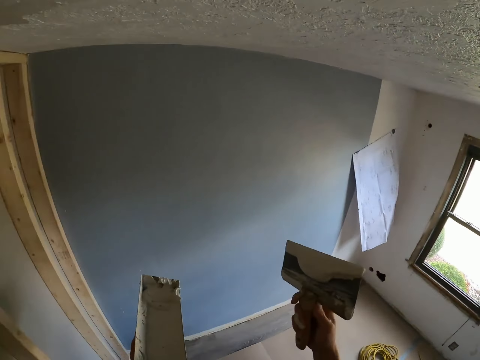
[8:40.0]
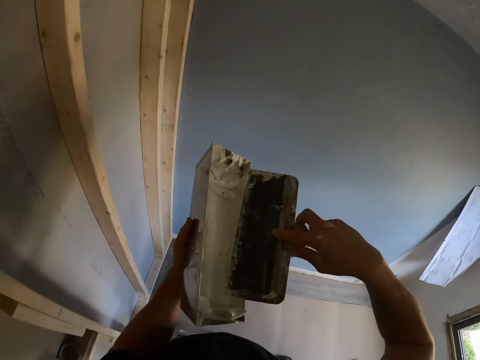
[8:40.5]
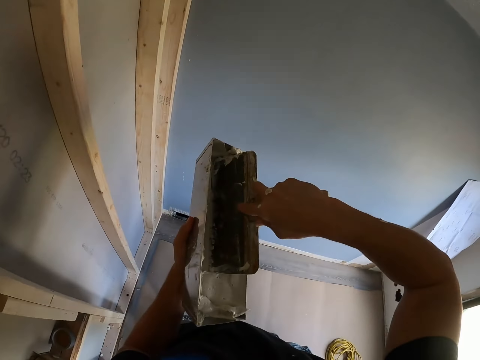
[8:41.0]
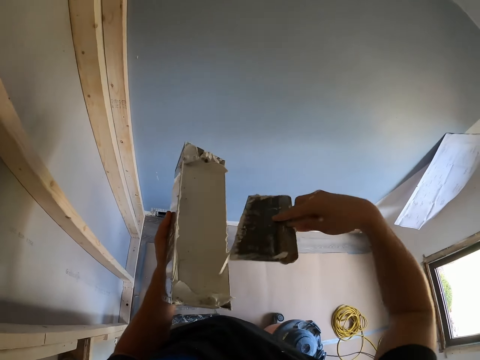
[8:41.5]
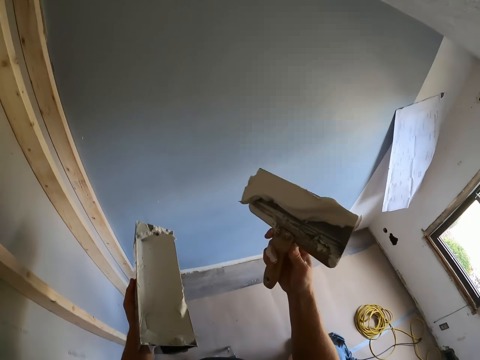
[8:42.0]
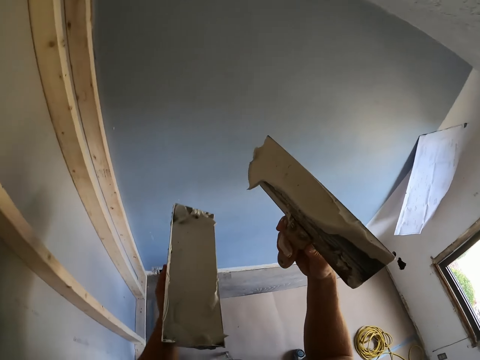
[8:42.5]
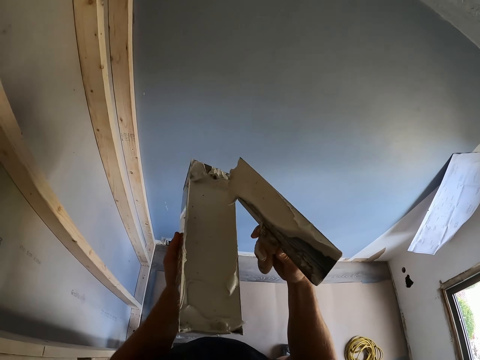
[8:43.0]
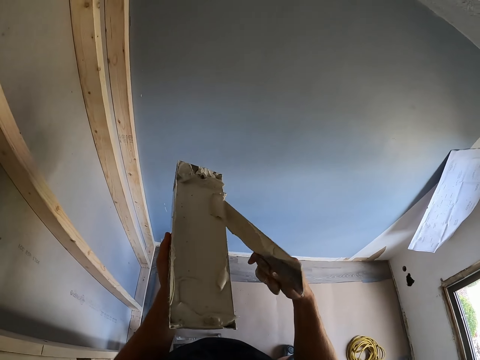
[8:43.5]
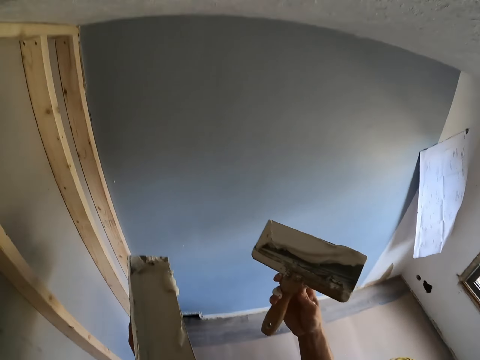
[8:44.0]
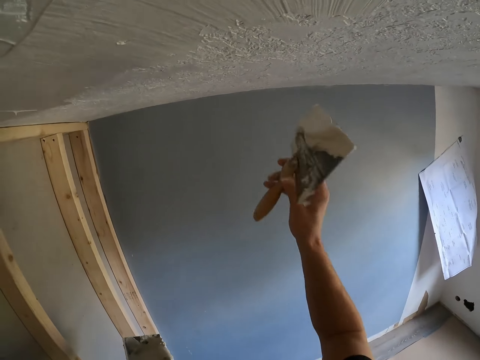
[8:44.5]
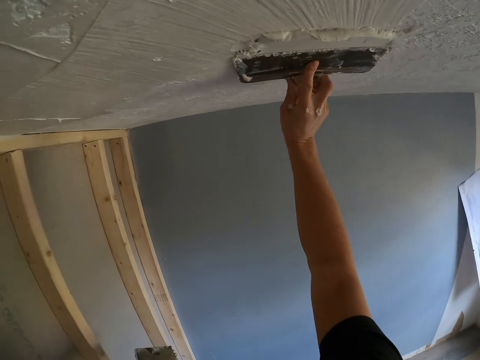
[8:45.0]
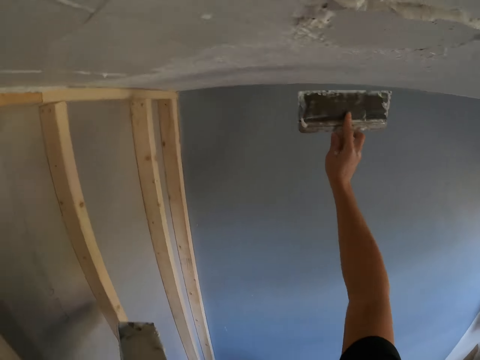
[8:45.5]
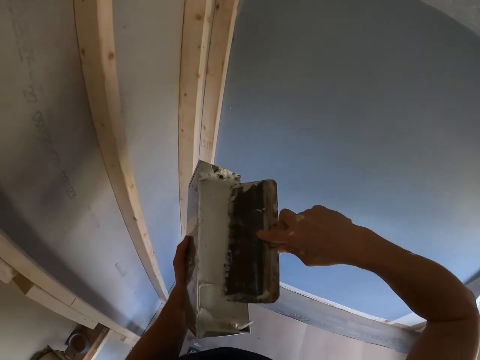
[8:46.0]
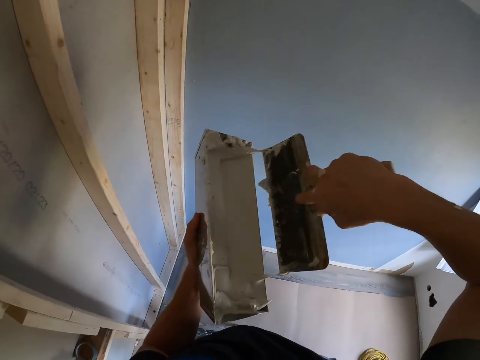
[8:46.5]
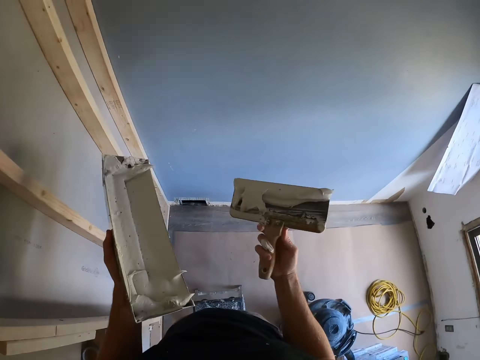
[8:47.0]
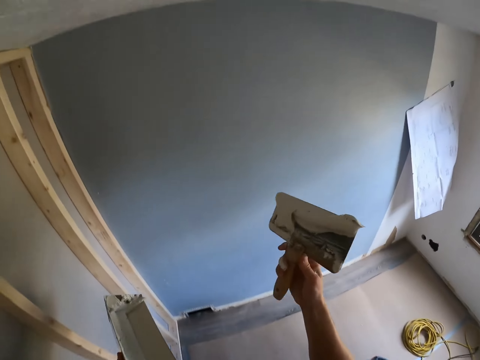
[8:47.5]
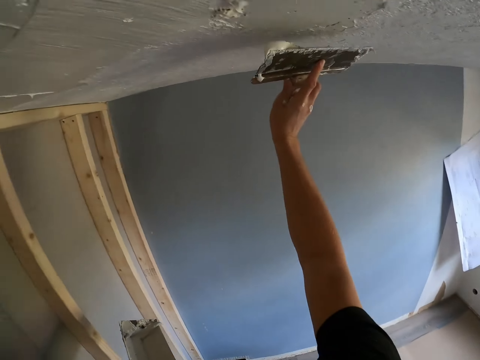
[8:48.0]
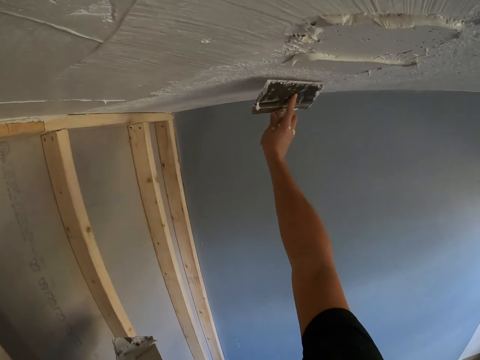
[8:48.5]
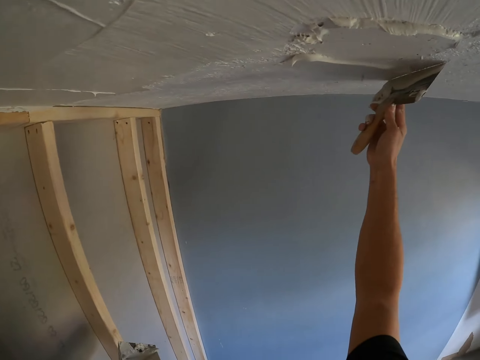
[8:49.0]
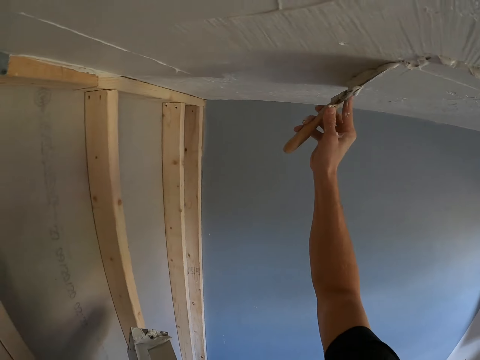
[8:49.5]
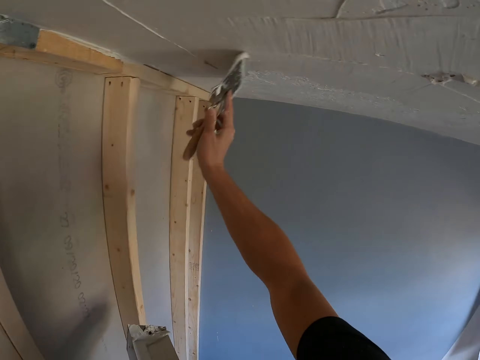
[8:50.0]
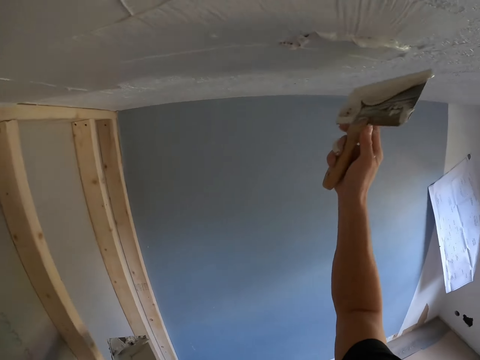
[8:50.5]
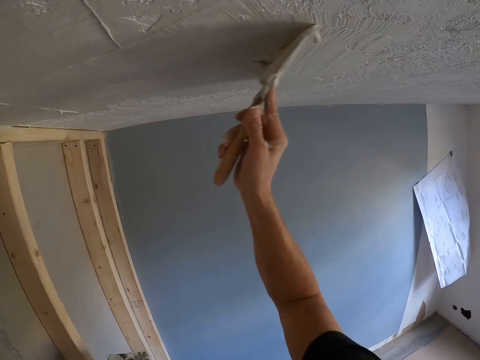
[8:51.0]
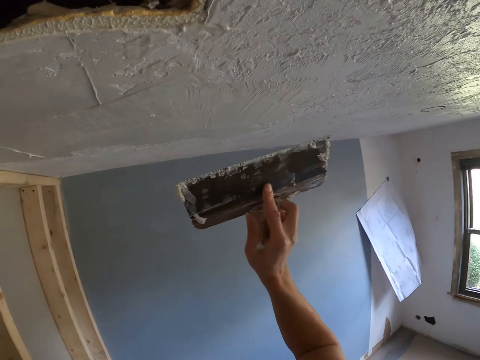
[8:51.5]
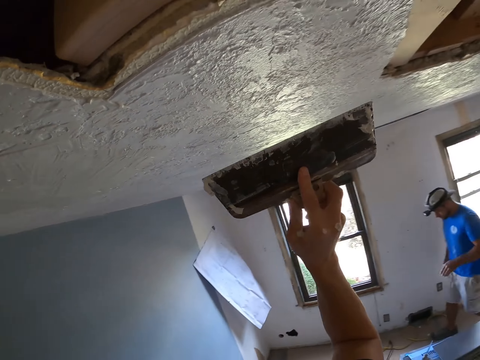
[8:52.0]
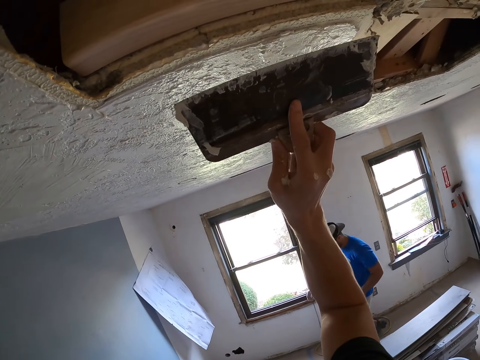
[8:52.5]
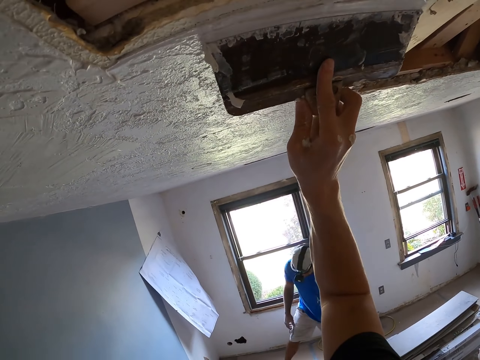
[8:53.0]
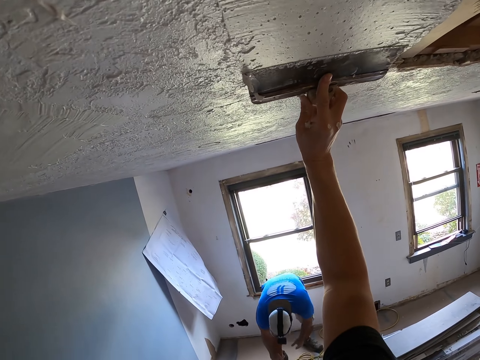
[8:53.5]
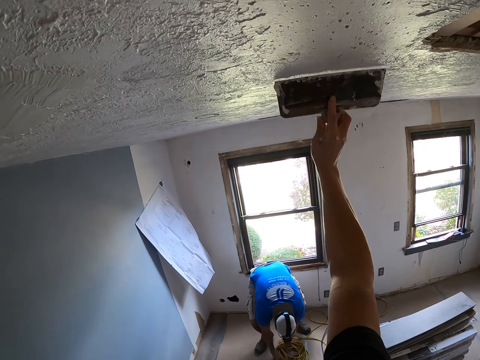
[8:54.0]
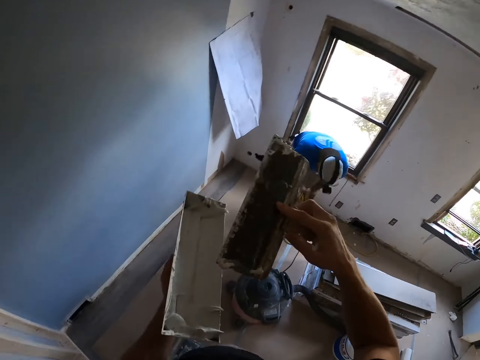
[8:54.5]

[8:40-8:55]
The camera wearer looks around. They scoop the paints with a plastering spatula. They dip a brush in a container. They plaster the ceiling with the plastering spatula. They scoop the paints with the plastering spatula. They plaster the ceiling with the plastering spatula. They paint the ceiling with the brush. They turn around.

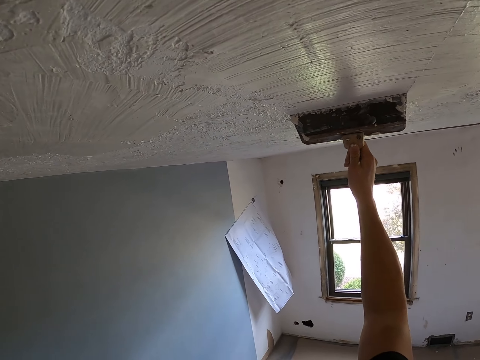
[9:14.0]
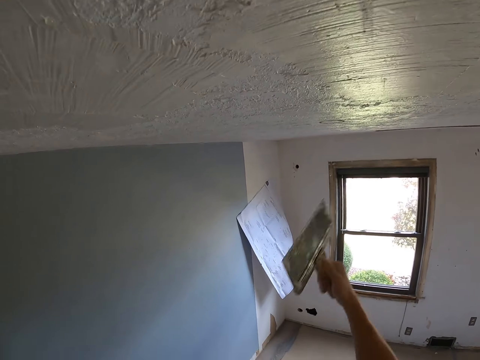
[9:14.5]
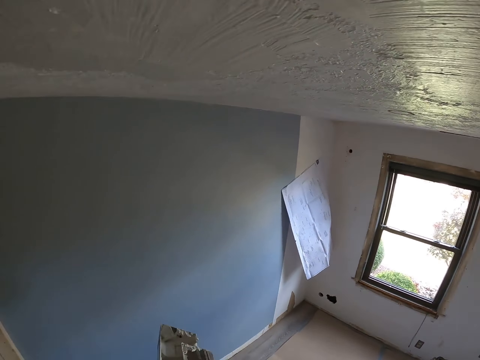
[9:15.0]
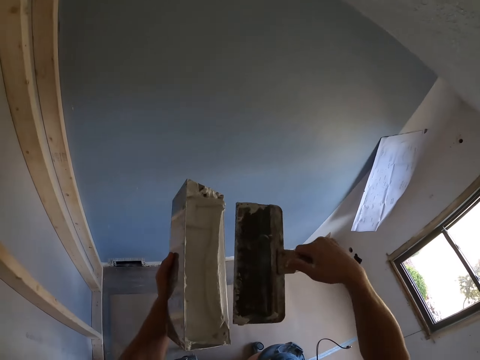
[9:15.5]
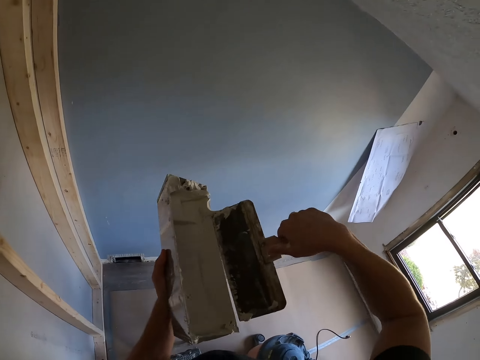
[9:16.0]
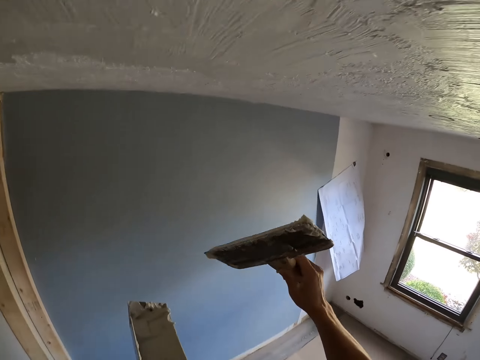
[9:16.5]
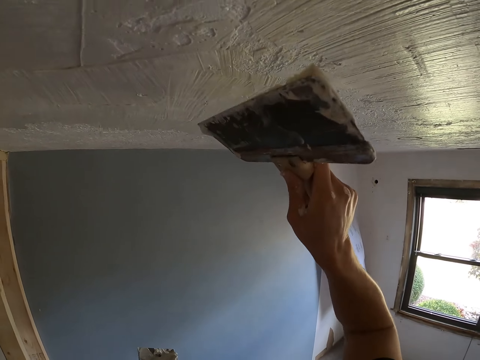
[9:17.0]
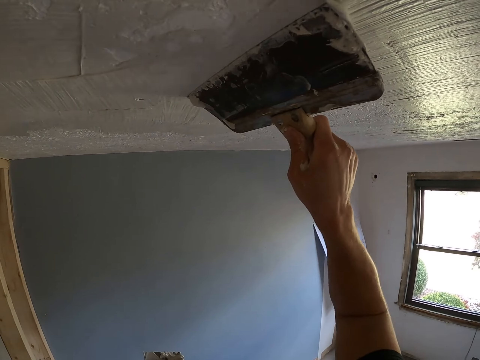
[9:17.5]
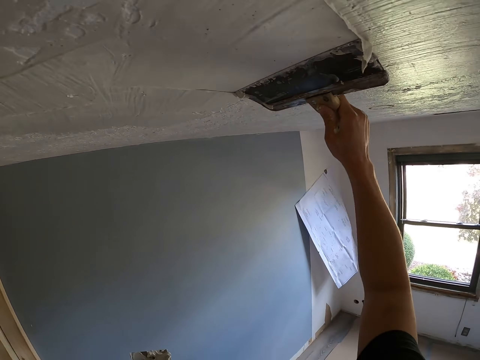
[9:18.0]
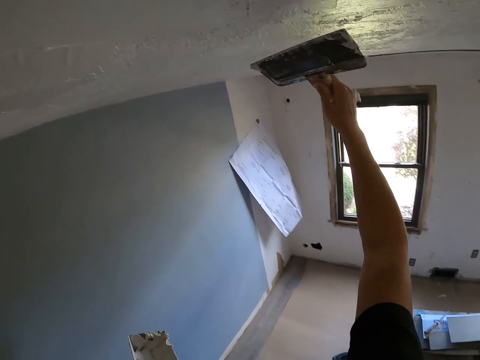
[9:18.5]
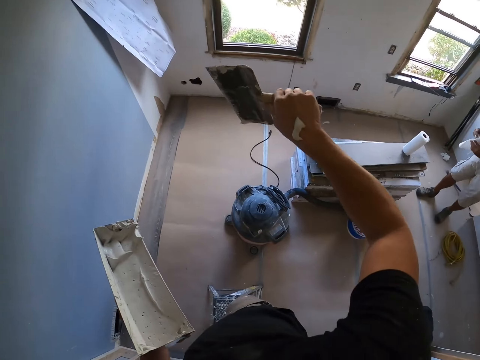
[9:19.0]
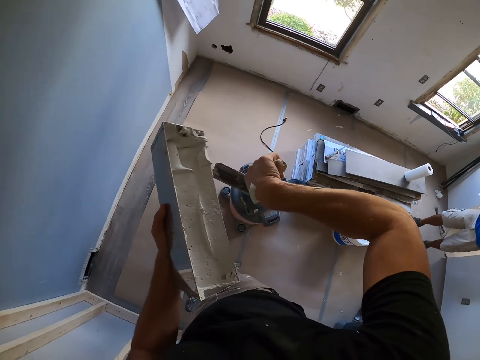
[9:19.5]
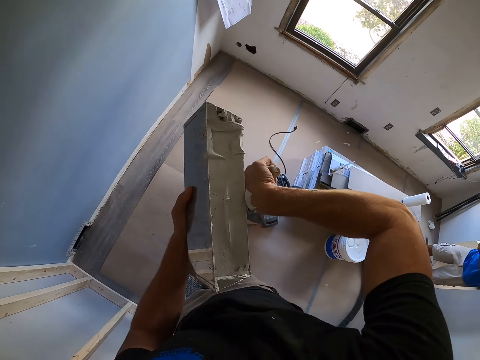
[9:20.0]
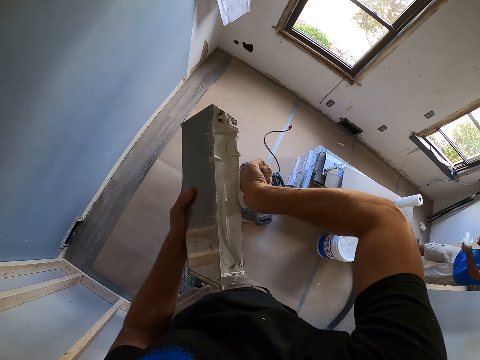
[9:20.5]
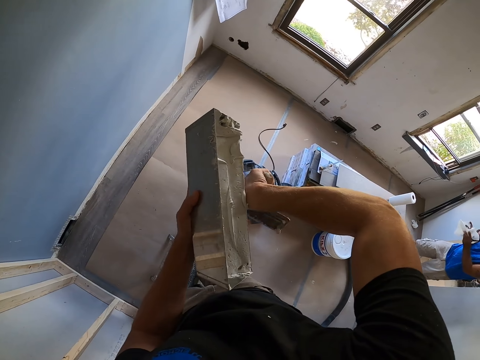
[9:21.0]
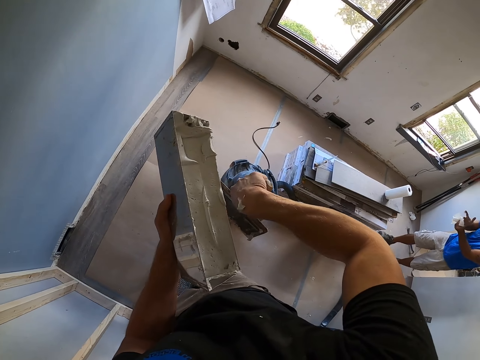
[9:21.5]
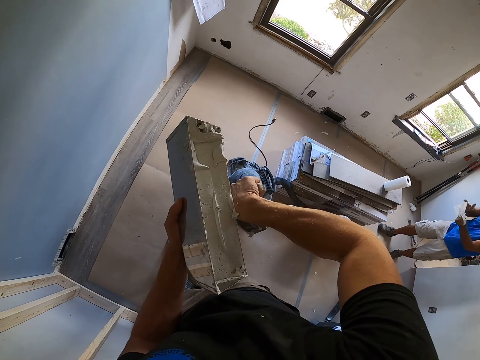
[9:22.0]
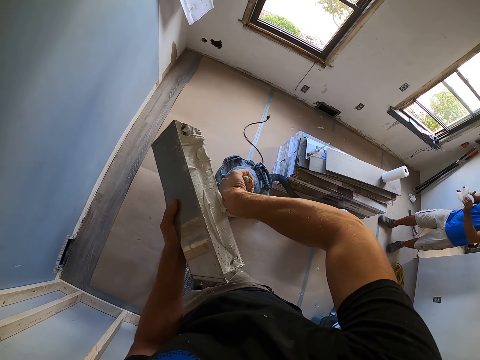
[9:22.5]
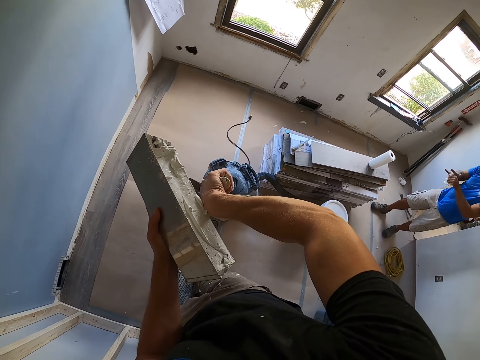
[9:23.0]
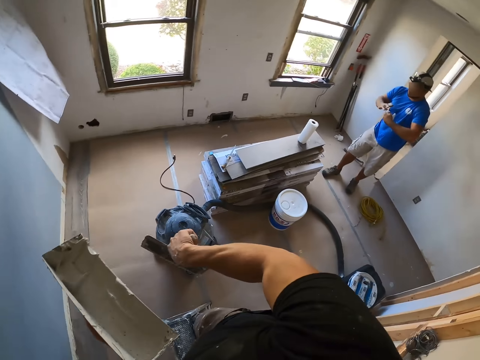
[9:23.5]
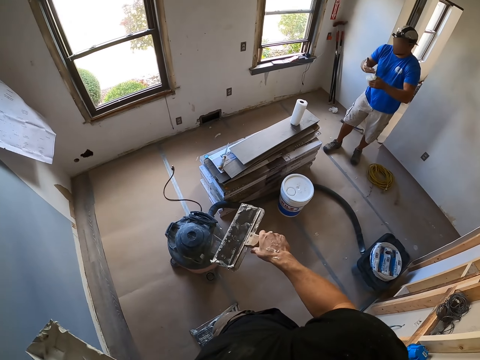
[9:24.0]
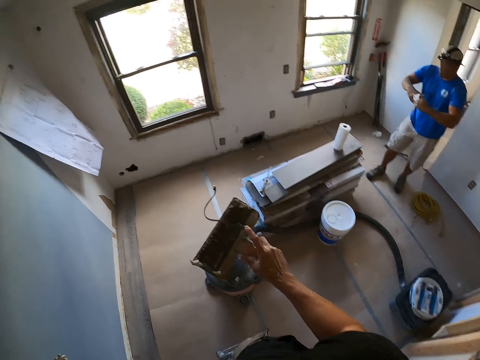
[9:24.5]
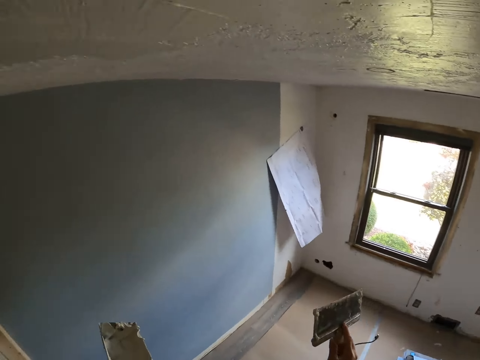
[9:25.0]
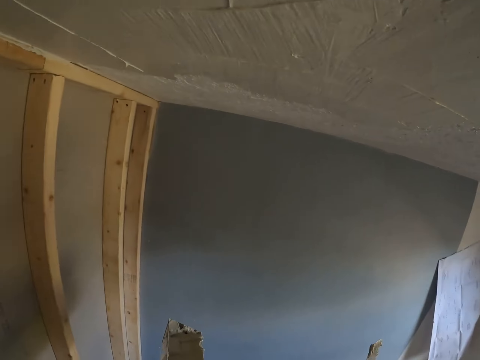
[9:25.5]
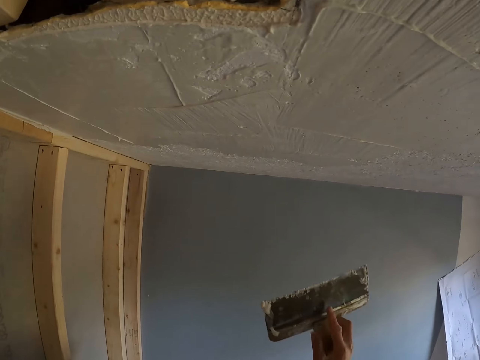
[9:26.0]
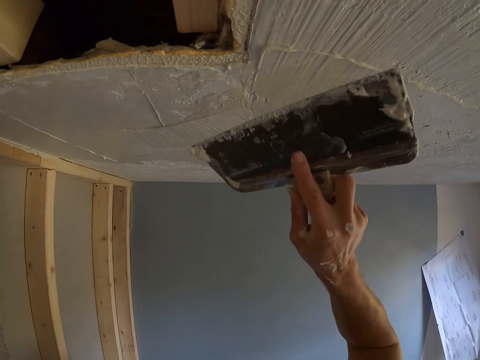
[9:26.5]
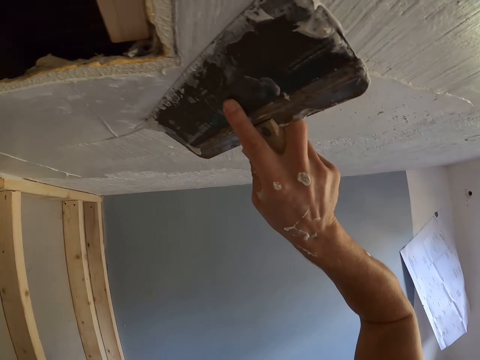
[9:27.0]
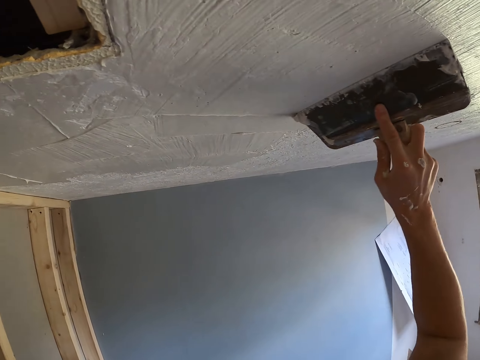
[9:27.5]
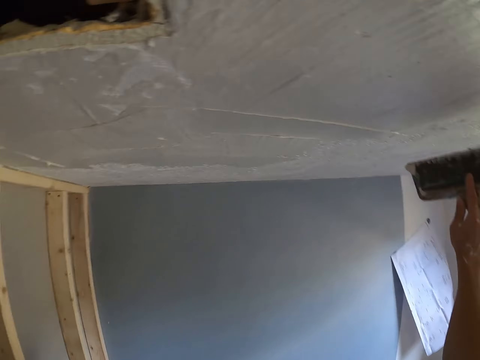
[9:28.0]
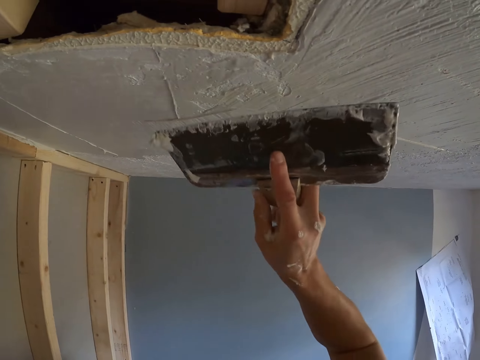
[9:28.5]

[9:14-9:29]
The camera wearer removes excess paint from the spatula. They plaster the ceiling with a plastering spatula. They hold a container with filler and hold a scraper with filler. They remove excess paint from the spatula. They remove the filler from the hand. A man wipes his hands with tissue paper. The camera wearer holds the container with filler and holds the scraper with filler. They plaster the ceiling with the plastering spatula.
